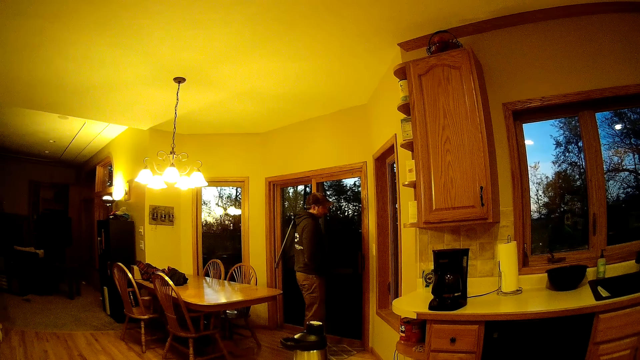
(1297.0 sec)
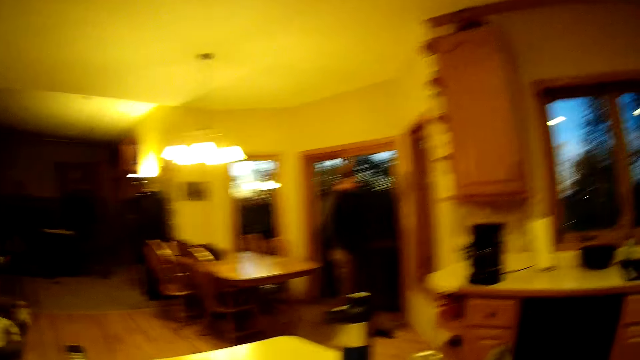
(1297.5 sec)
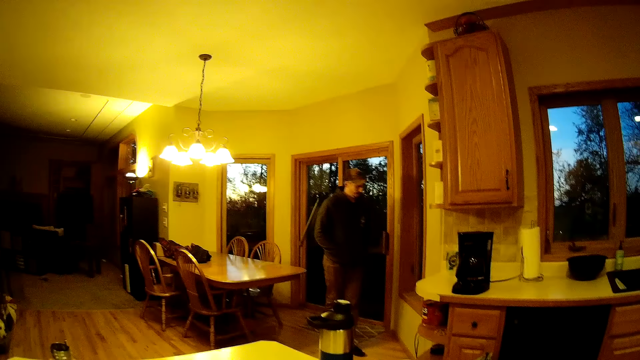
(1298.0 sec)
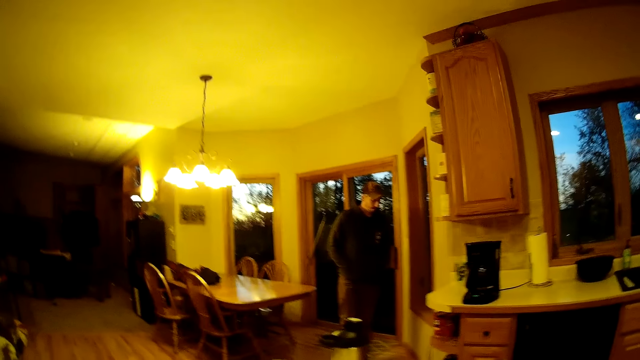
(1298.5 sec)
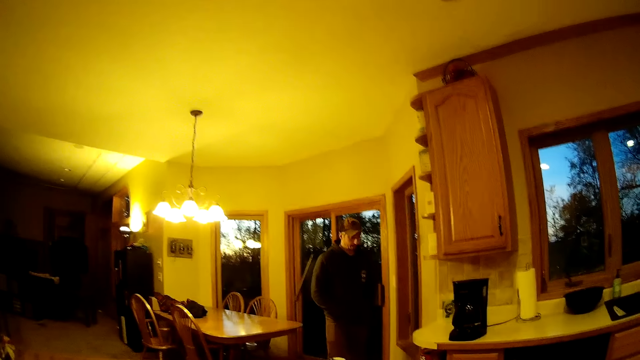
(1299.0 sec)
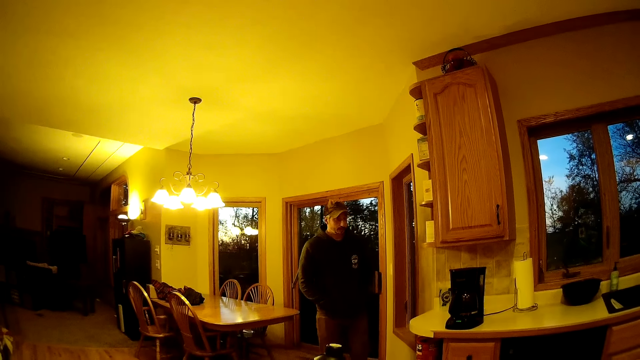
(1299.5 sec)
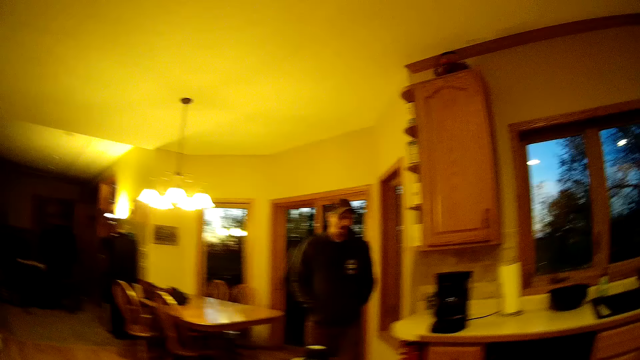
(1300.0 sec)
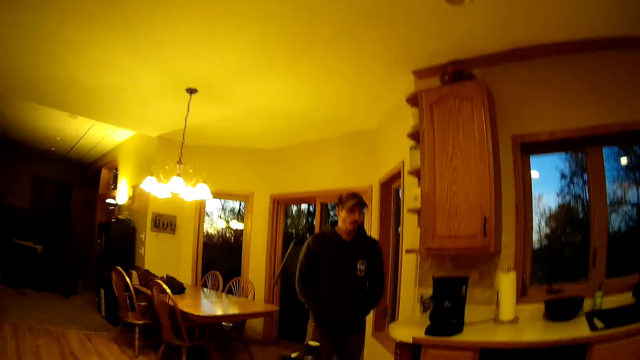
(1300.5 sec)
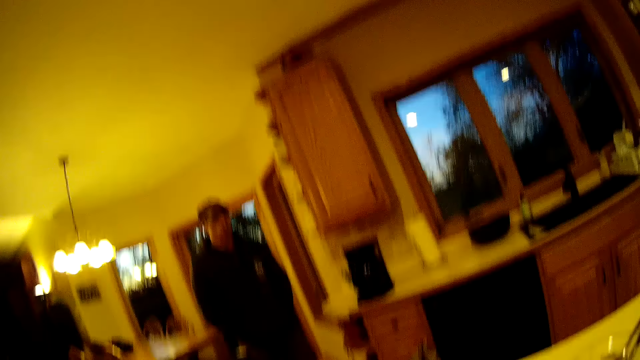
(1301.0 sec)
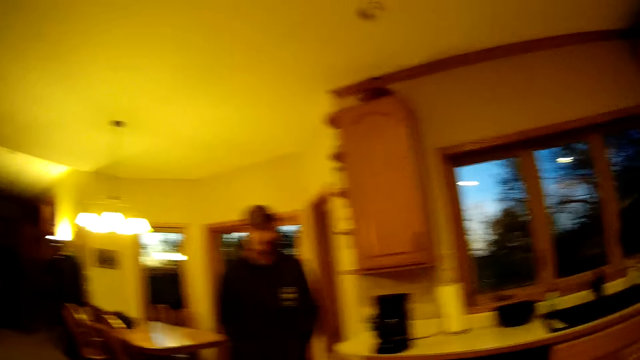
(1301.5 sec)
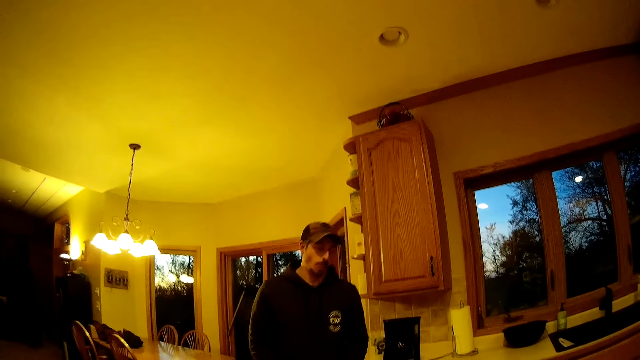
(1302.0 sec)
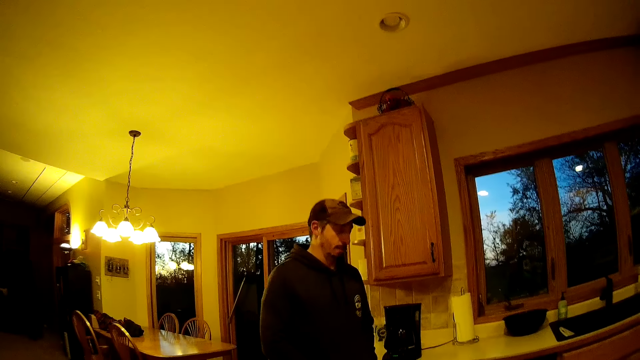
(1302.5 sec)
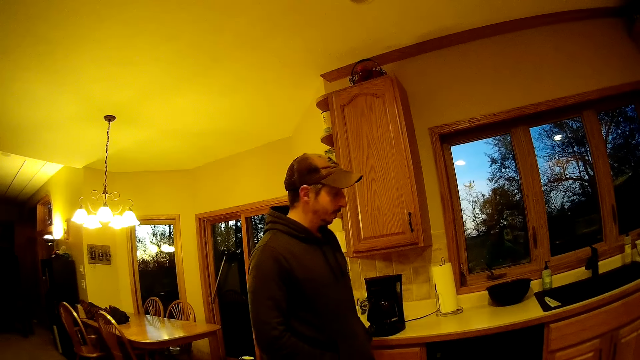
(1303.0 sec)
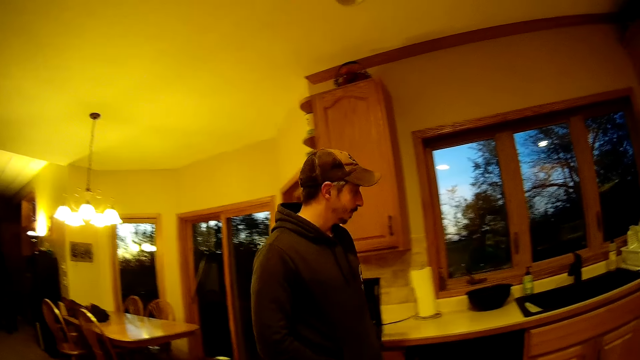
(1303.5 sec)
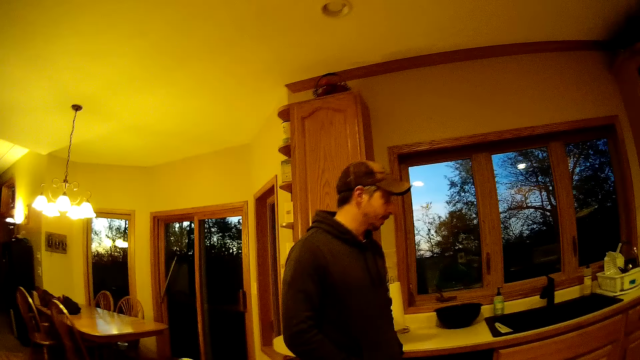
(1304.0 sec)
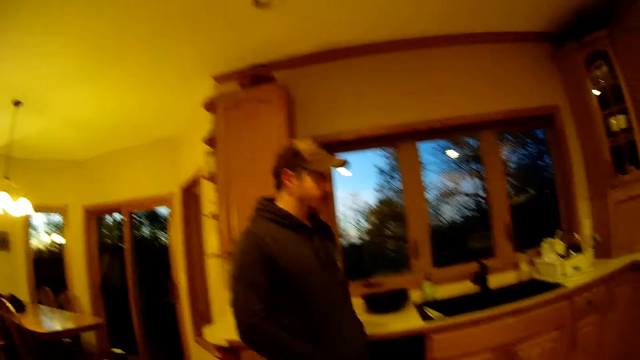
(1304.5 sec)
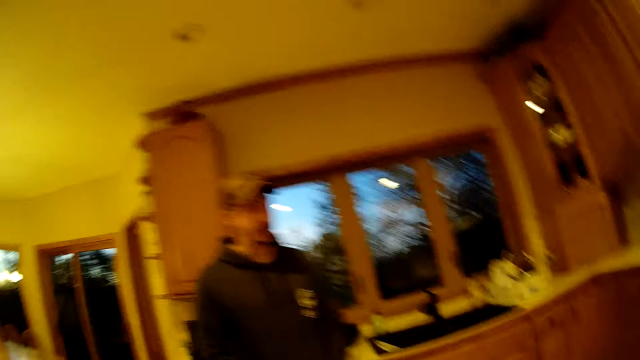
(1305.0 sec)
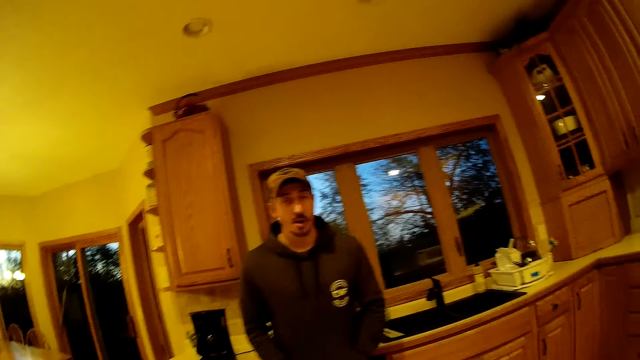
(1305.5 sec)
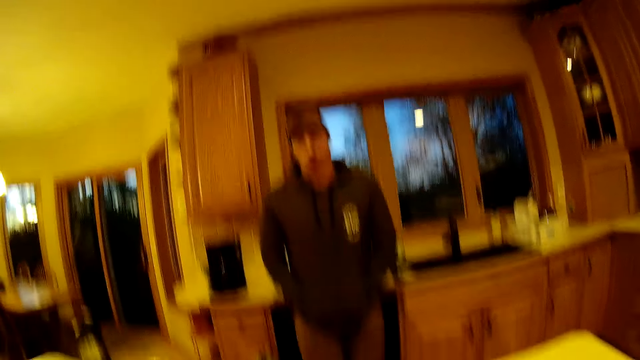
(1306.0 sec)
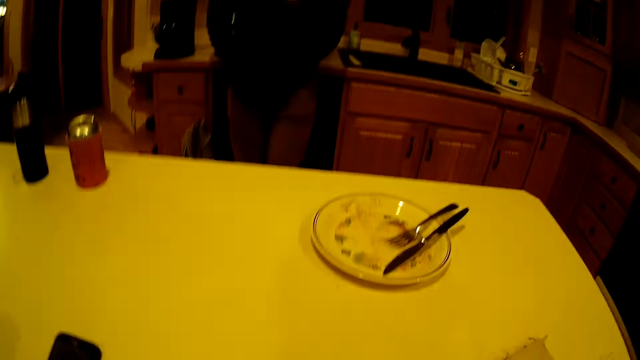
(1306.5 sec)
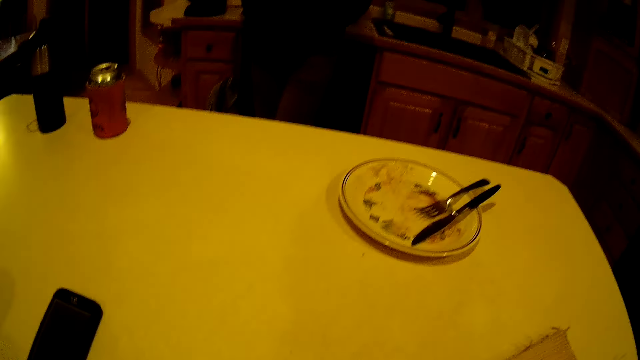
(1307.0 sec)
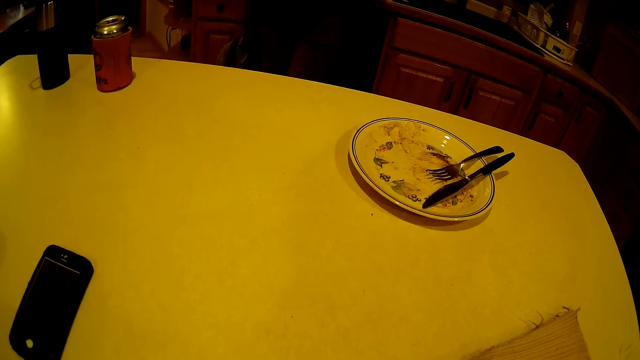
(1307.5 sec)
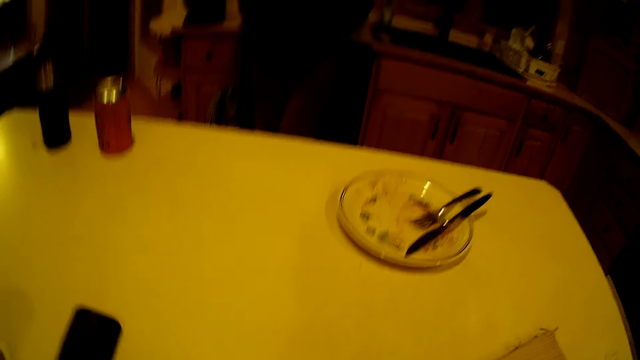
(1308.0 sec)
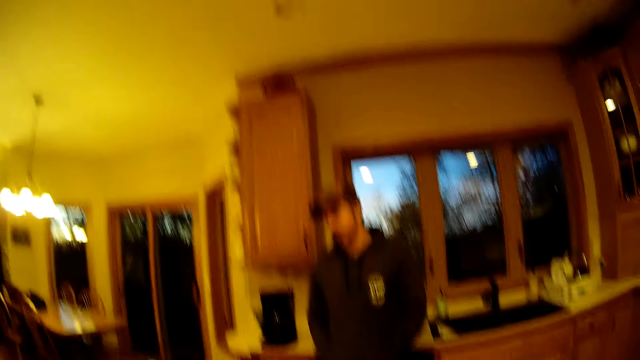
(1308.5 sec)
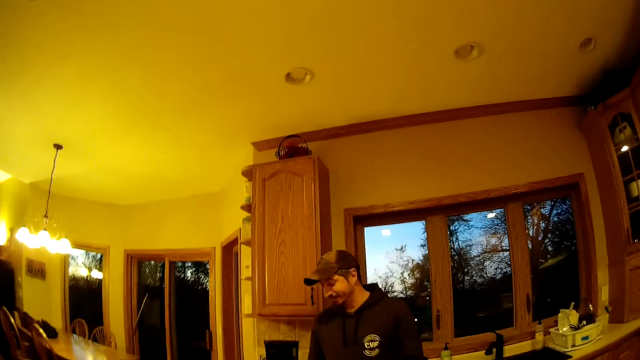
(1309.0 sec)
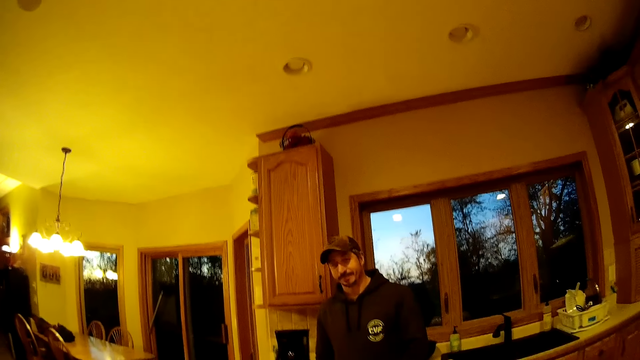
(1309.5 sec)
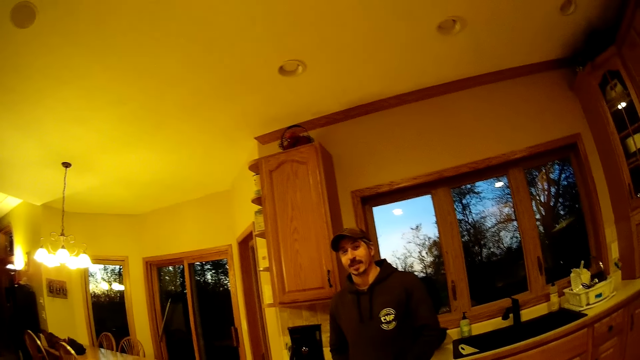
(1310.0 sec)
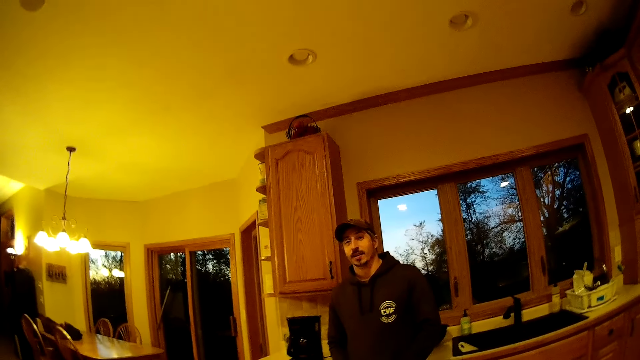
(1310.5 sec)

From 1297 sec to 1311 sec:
The man walks towards the kitchen cabinet. The man rests on the kitchen cabinet.

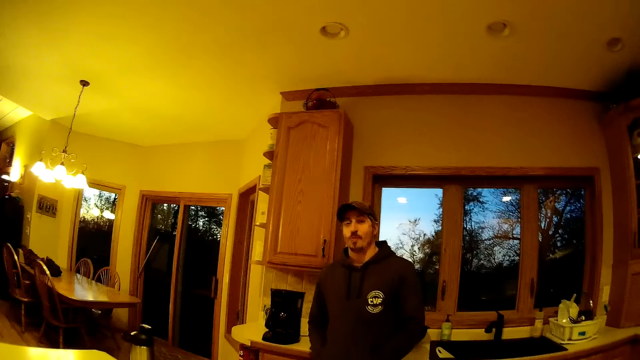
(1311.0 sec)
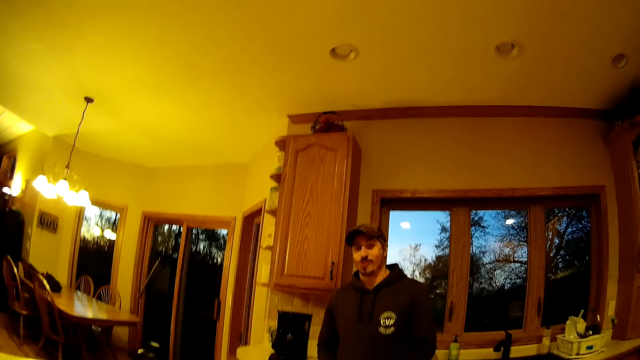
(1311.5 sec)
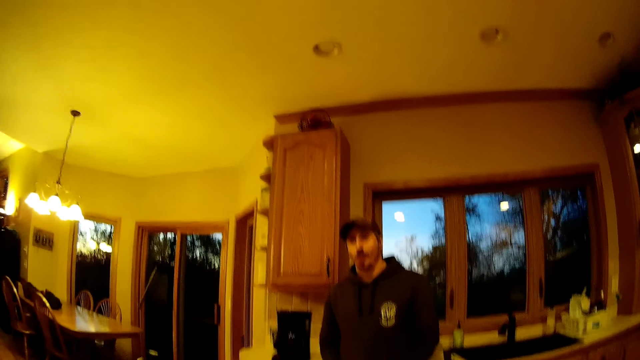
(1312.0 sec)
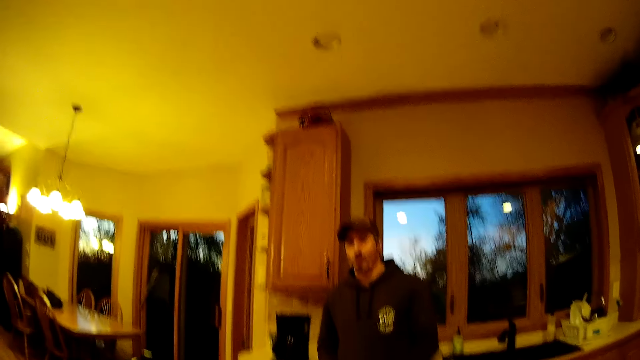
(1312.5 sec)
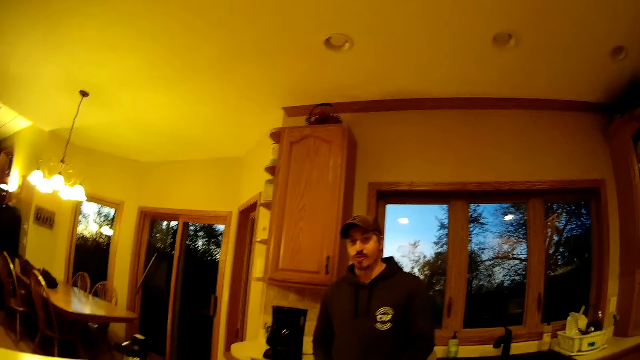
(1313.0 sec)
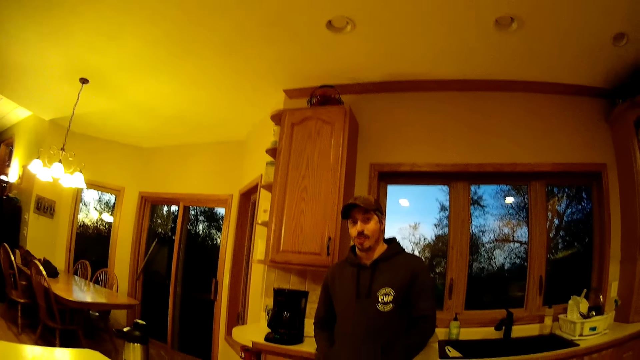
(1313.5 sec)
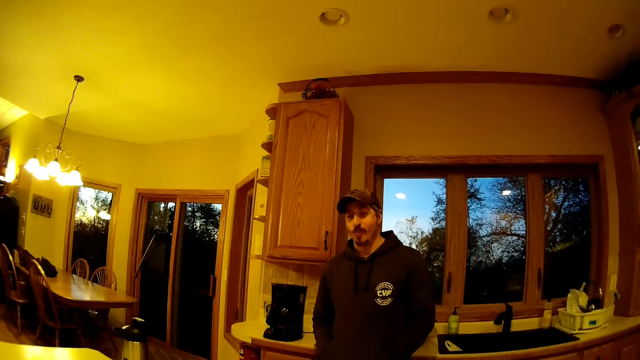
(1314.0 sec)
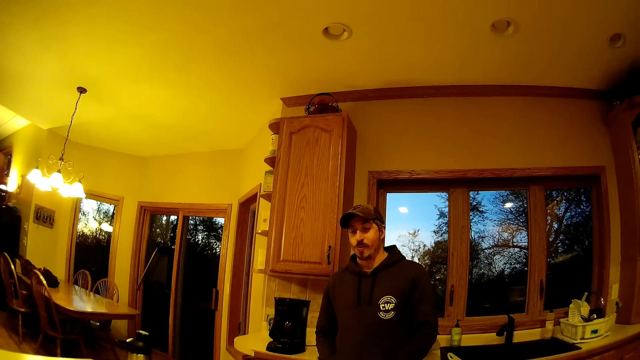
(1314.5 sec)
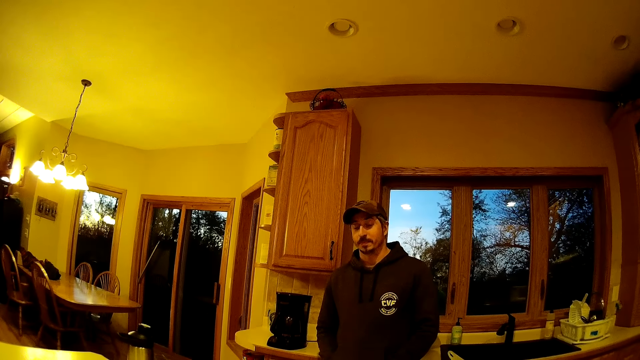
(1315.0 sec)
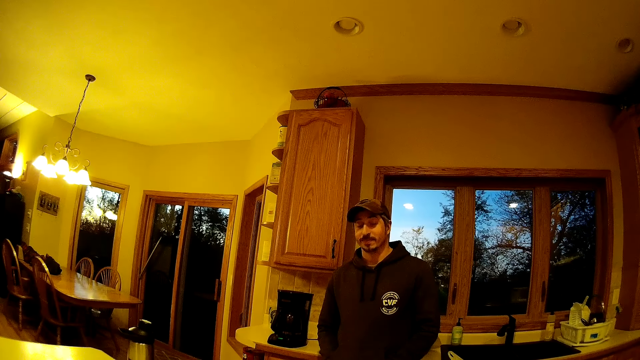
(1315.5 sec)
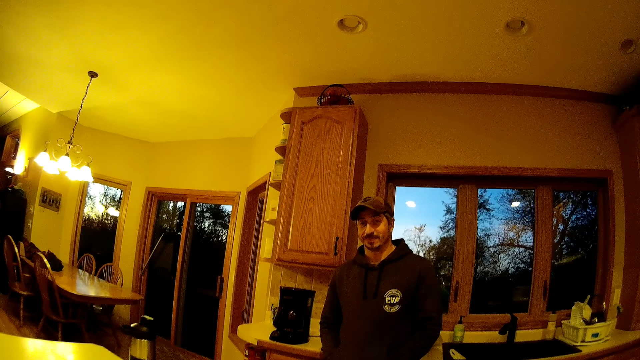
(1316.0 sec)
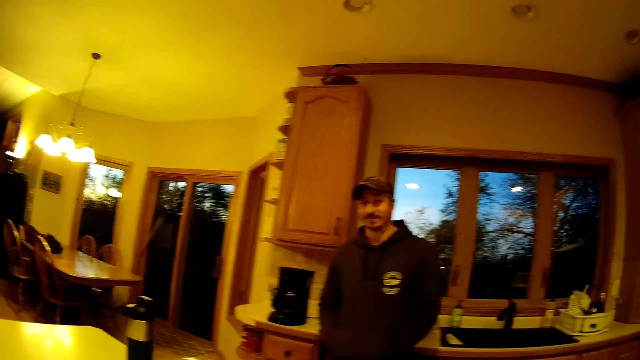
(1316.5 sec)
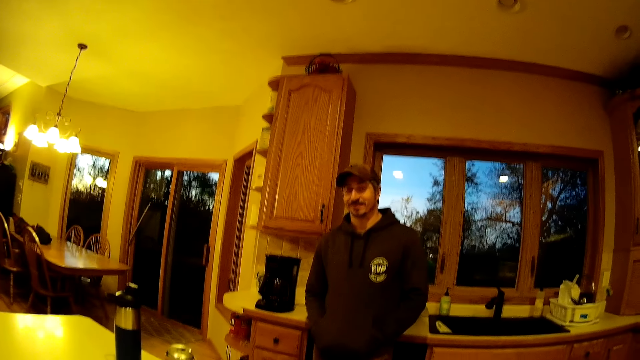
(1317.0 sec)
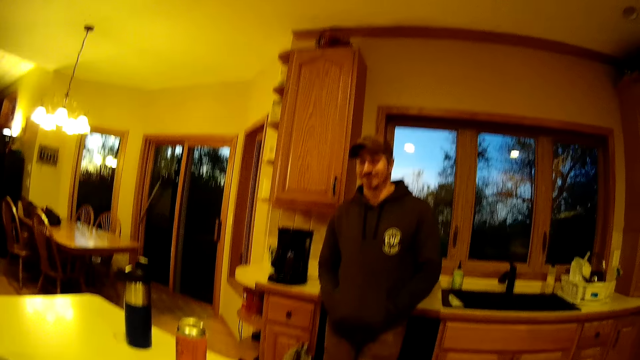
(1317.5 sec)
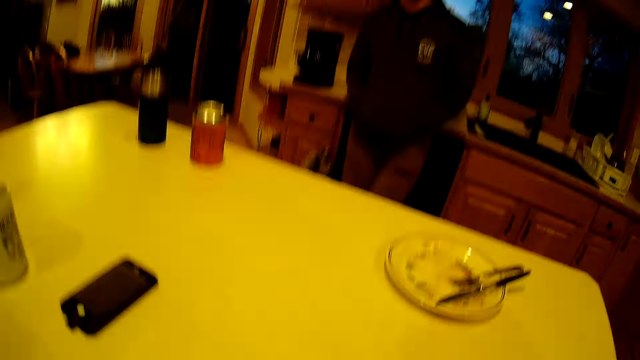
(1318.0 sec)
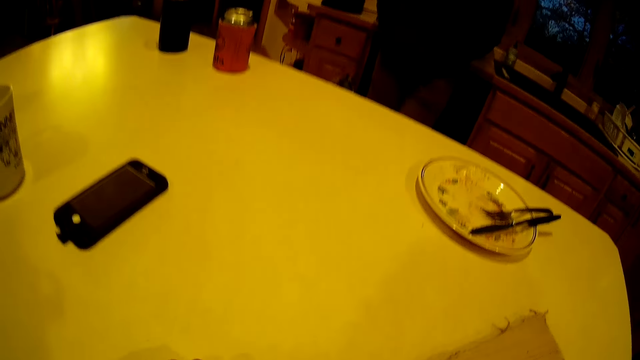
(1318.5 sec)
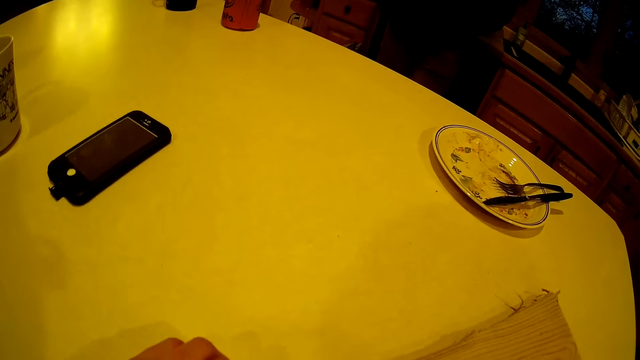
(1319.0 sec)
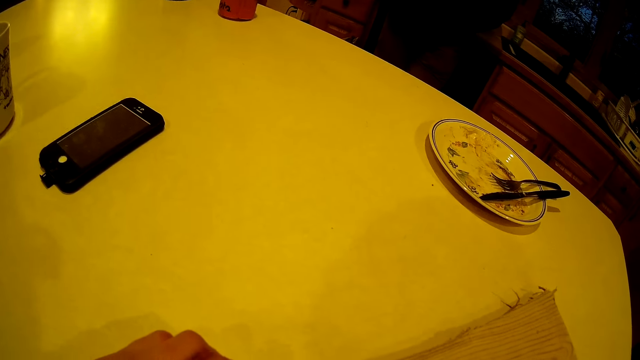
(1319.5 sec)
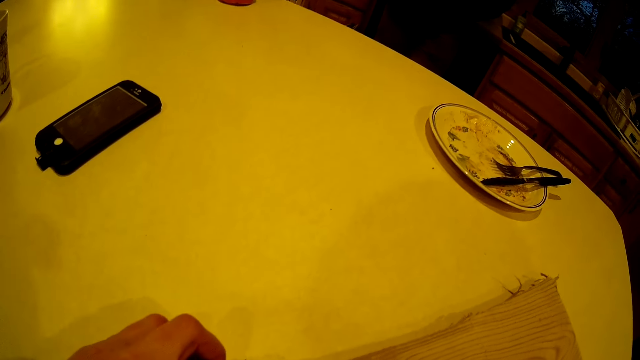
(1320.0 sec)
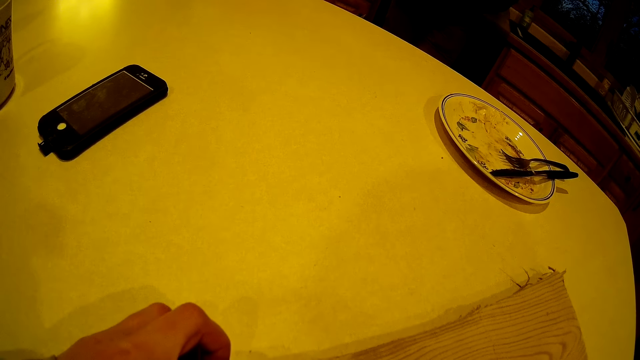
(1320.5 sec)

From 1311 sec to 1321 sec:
The camera wearer looks around the table.
